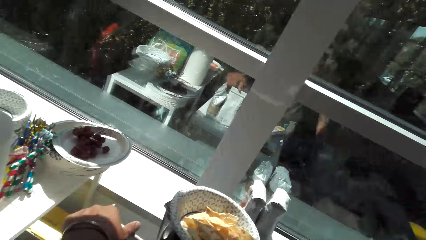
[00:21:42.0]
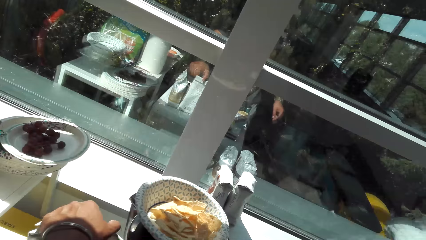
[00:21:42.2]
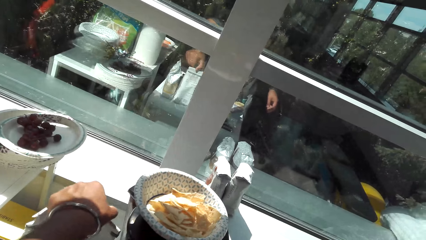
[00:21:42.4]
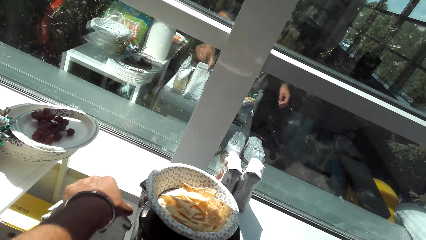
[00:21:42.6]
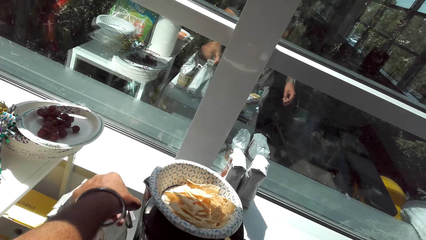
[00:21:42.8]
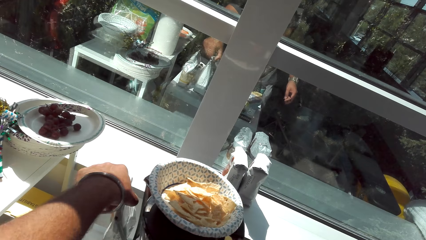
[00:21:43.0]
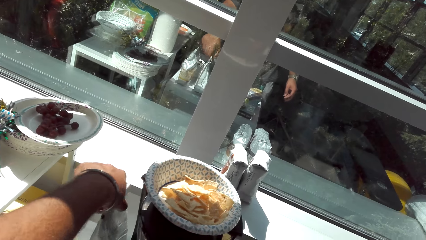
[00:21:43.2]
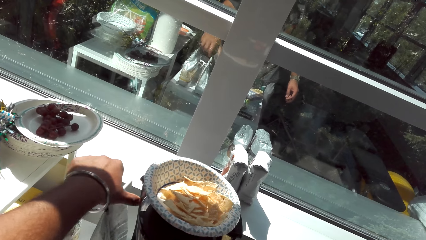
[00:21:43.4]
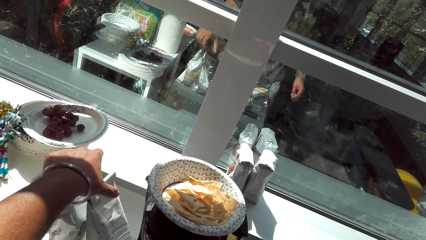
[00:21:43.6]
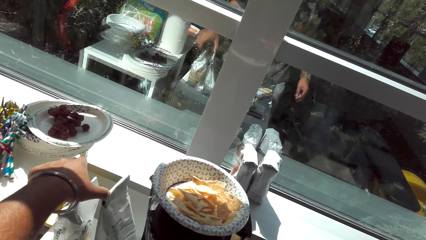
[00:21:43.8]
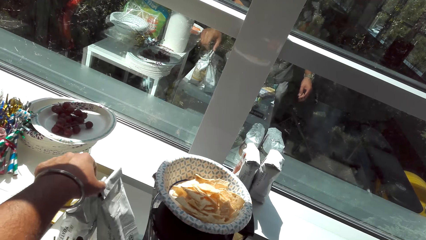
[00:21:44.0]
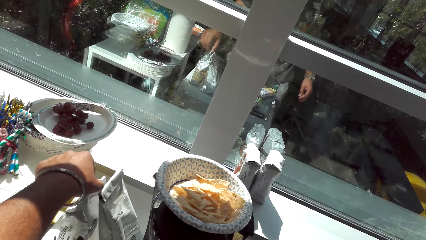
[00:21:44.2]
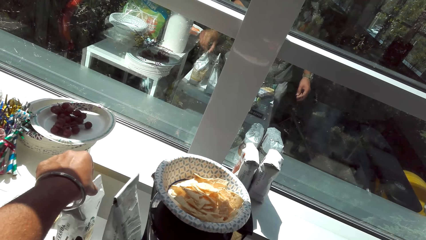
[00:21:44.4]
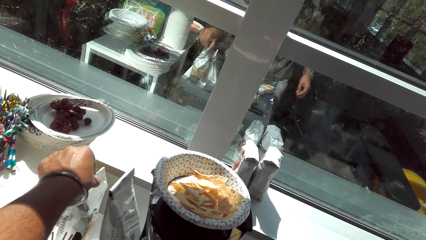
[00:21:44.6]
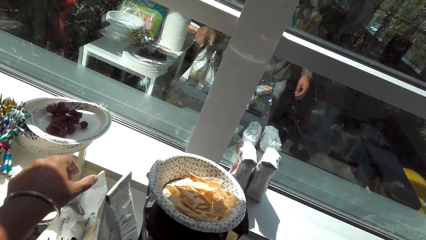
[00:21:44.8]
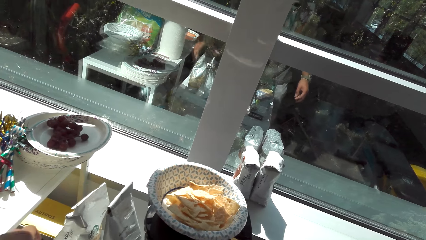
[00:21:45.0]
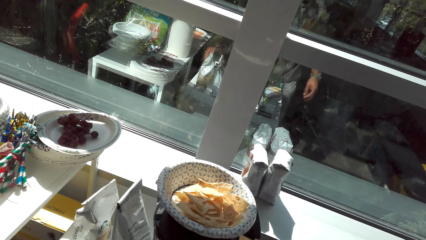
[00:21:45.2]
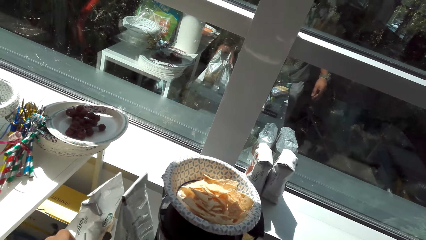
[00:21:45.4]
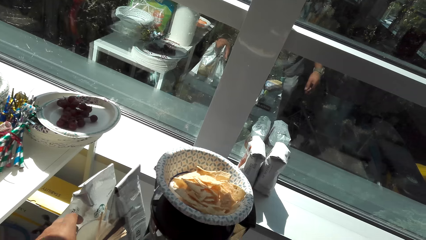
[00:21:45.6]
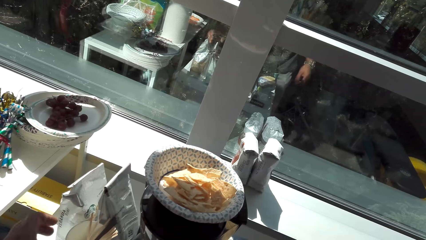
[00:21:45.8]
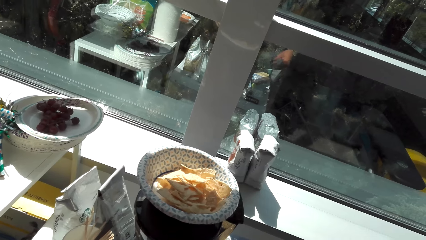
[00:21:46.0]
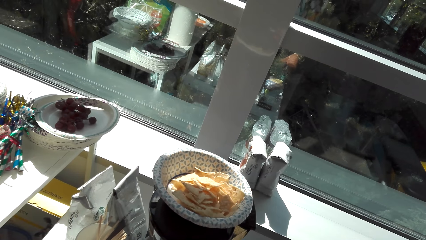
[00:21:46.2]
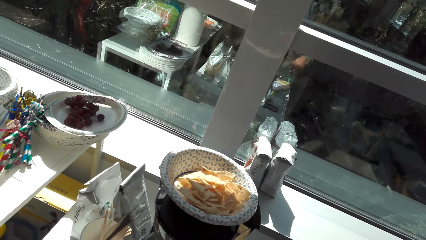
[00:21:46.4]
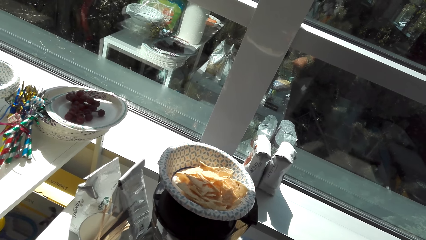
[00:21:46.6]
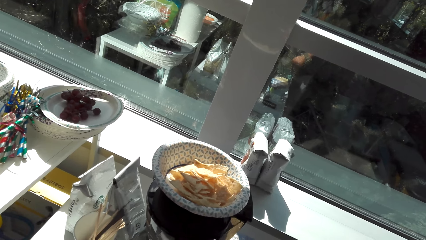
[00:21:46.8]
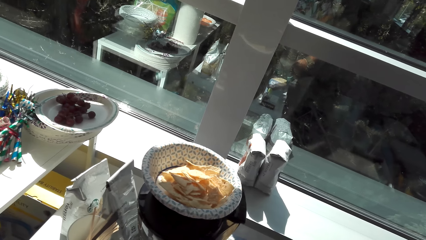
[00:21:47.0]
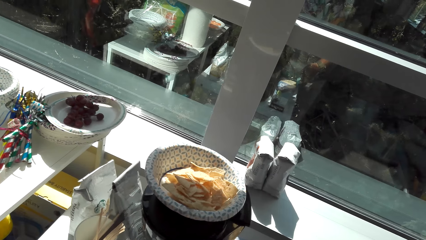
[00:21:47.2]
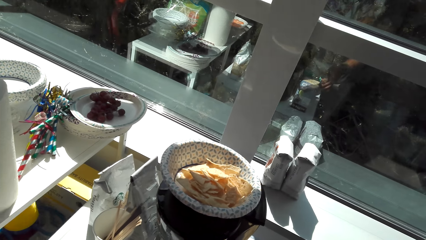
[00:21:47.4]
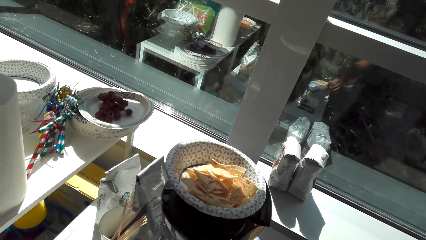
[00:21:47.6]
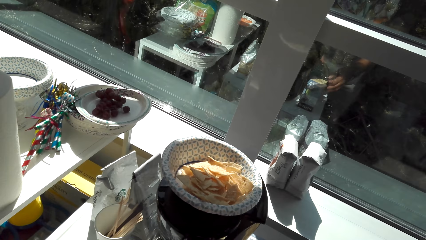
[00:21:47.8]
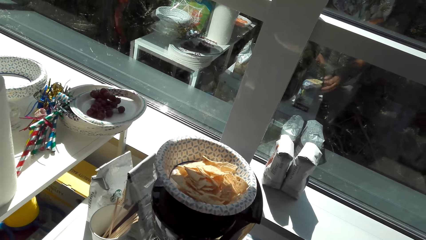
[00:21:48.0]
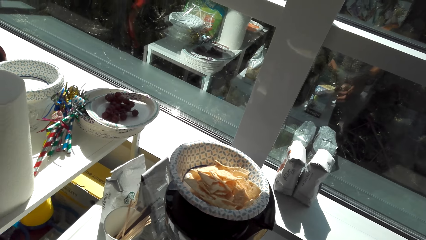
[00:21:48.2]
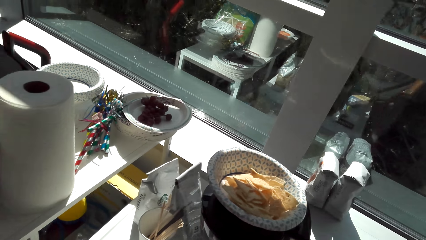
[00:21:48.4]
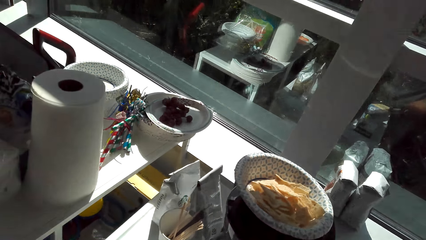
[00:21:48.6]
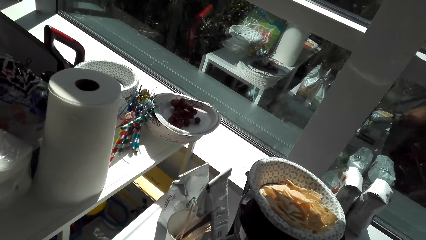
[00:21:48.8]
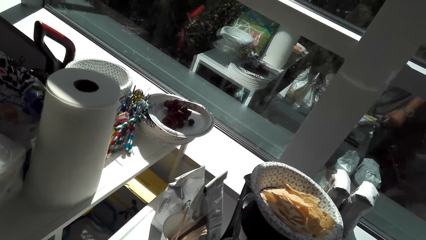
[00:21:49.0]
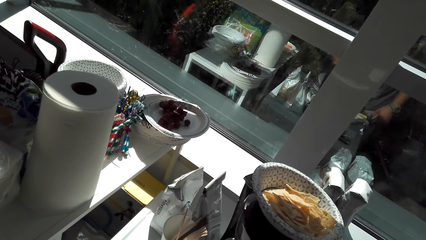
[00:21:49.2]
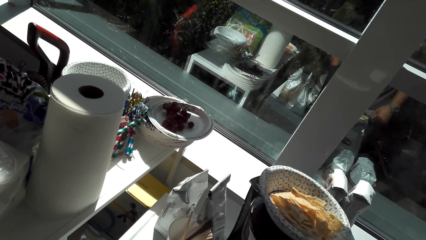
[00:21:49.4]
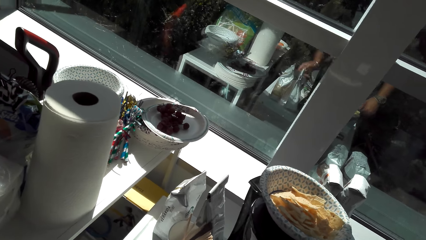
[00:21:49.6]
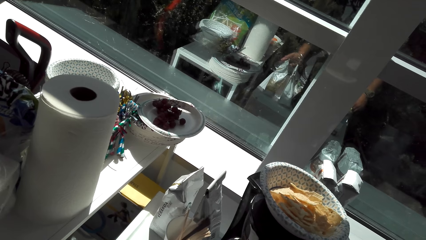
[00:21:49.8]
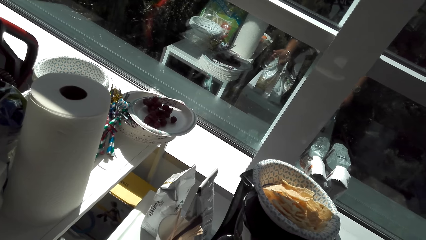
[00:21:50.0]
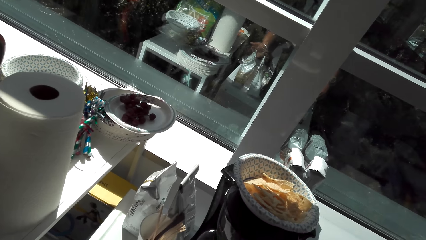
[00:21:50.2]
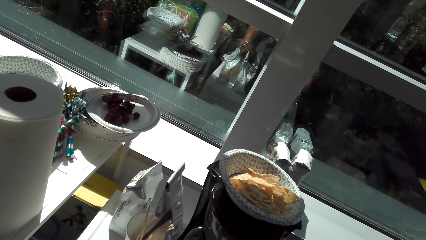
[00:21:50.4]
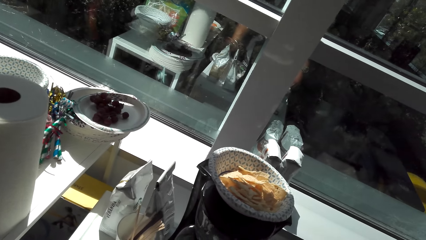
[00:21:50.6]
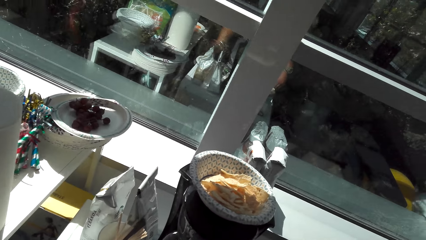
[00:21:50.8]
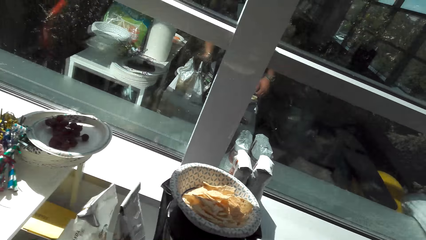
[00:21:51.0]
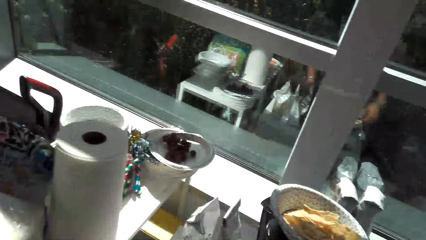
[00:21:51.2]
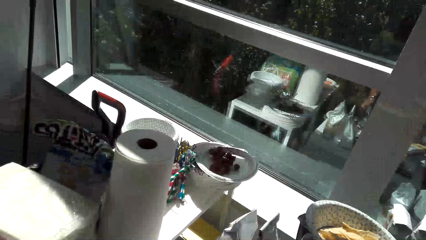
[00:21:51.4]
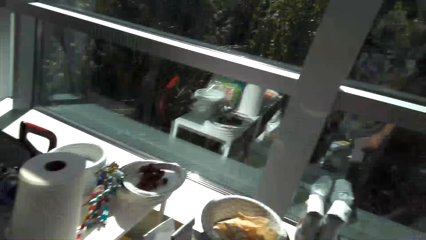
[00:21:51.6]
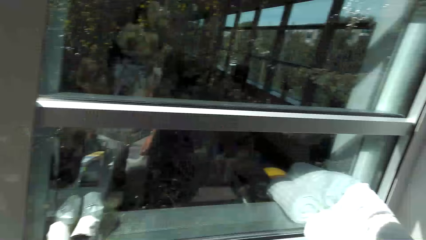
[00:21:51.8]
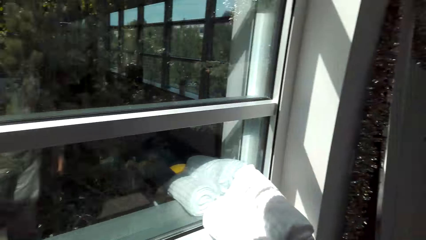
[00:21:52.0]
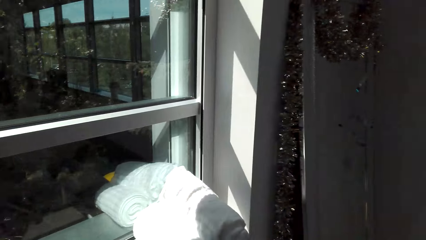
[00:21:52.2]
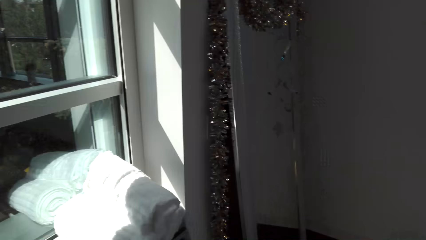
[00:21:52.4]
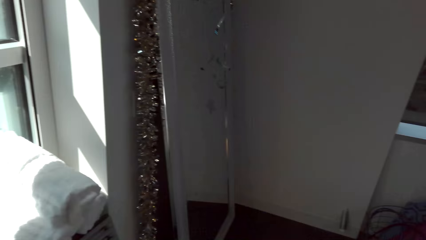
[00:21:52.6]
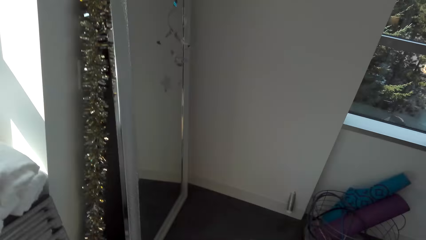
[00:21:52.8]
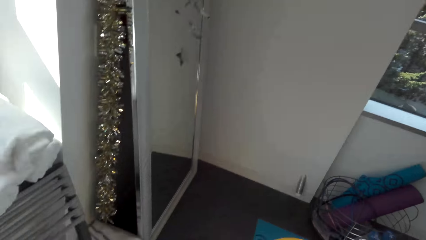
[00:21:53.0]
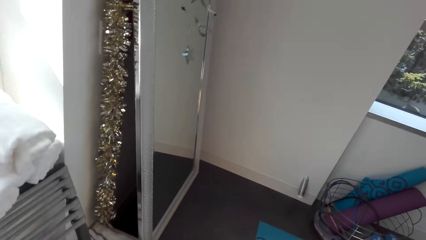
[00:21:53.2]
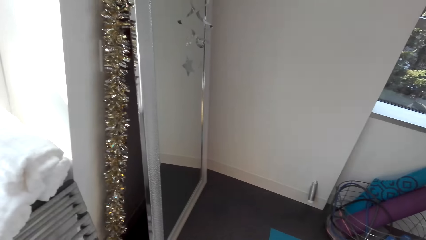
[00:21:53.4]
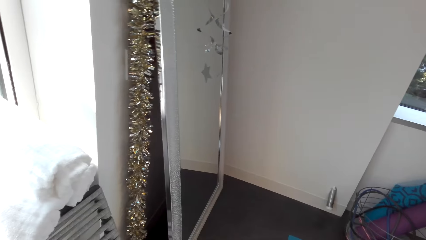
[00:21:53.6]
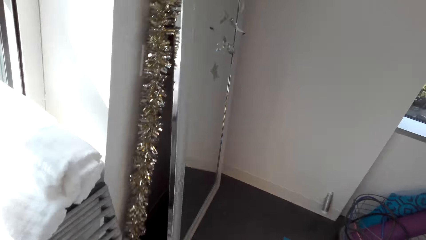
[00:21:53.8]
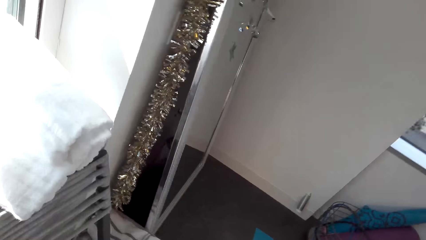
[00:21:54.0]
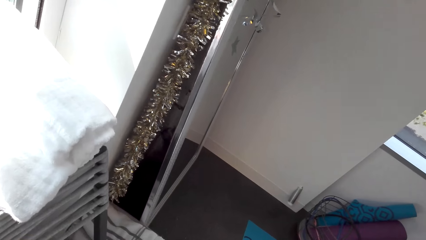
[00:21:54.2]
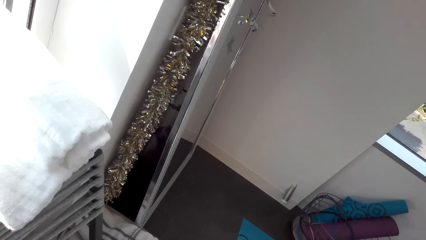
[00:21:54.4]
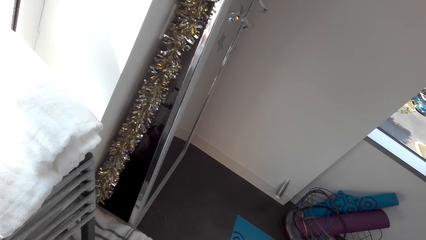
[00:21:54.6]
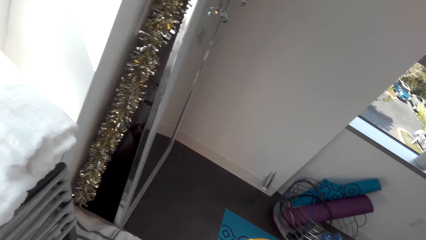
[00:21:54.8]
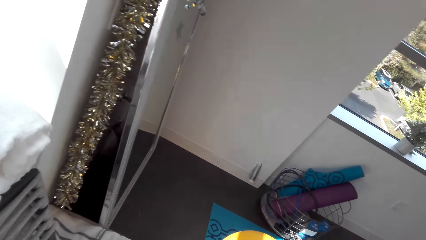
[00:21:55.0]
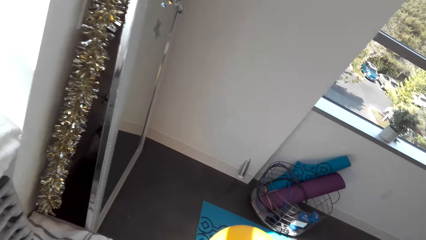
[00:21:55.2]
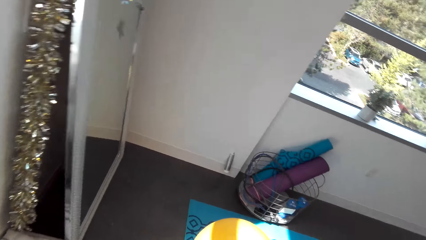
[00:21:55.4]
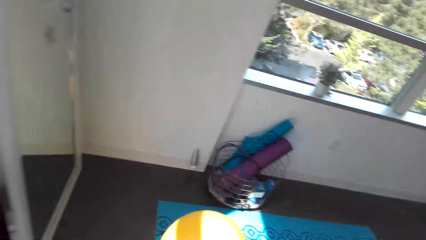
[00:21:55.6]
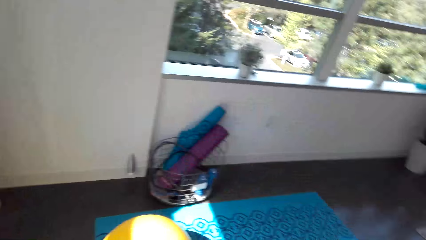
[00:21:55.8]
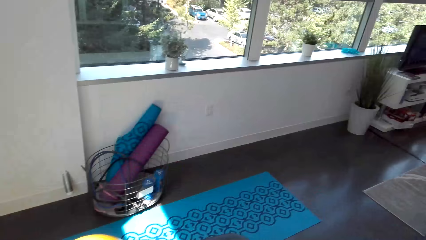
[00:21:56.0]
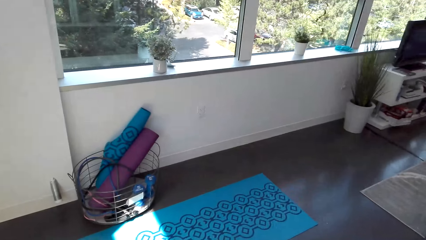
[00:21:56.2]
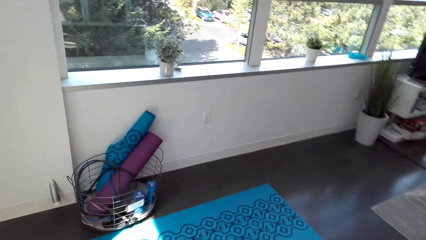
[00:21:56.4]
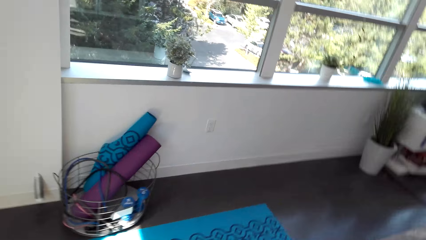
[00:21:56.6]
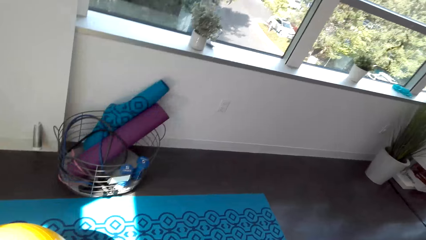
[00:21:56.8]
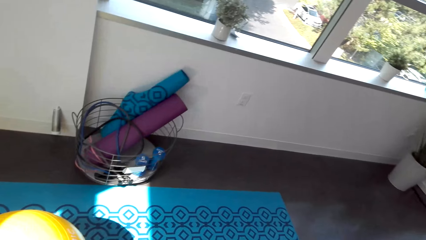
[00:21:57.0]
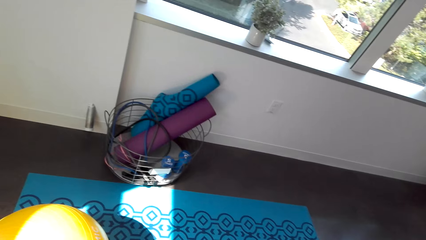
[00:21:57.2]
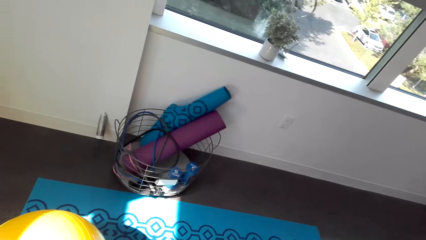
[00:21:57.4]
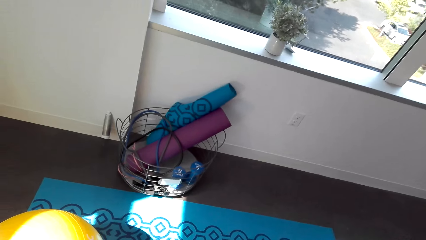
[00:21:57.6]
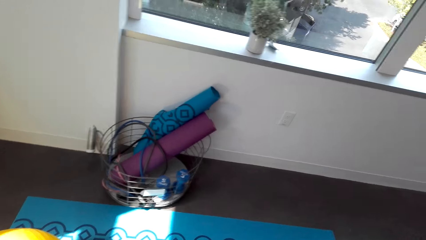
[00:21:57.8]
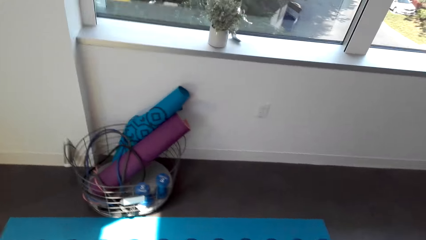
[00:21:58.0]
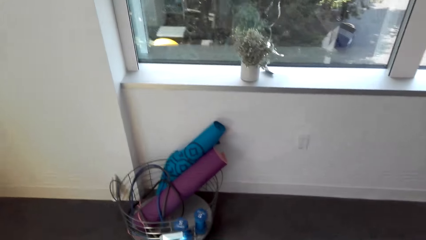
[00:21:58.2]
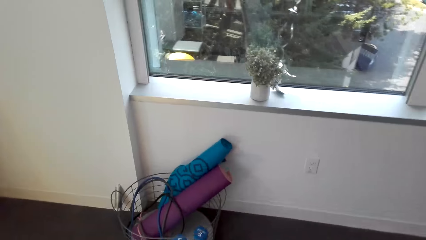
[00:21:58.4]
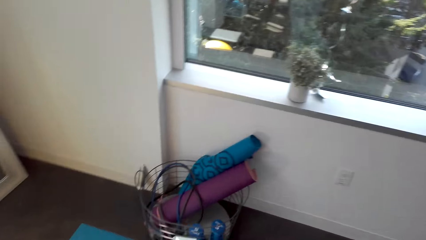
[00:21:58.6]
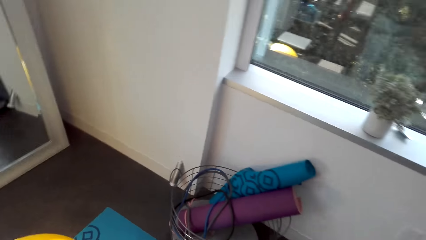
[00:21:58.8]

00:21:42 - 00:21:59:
The camera wearer touches the packets. They look around. They walk. They look at the gym tools holder.
